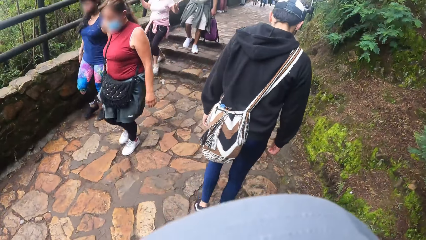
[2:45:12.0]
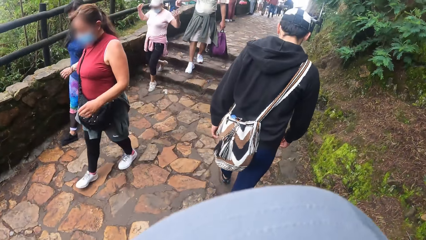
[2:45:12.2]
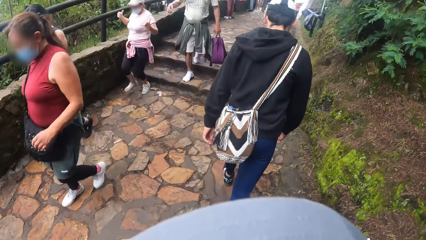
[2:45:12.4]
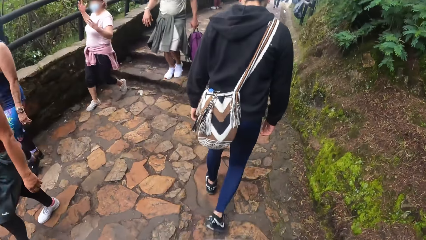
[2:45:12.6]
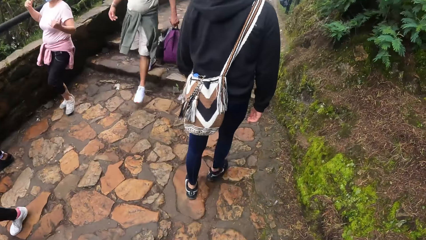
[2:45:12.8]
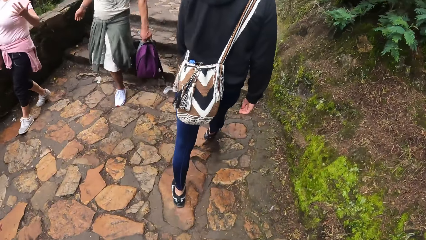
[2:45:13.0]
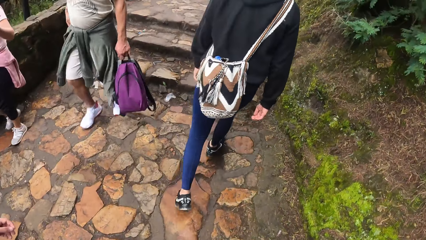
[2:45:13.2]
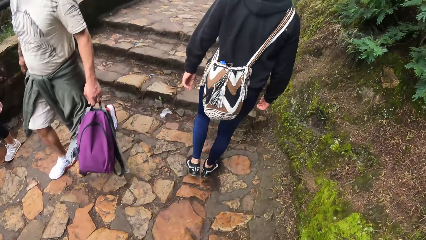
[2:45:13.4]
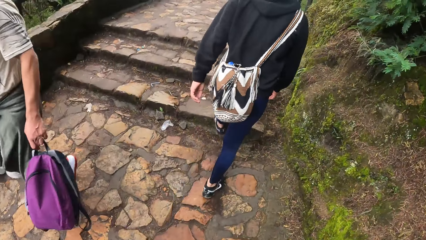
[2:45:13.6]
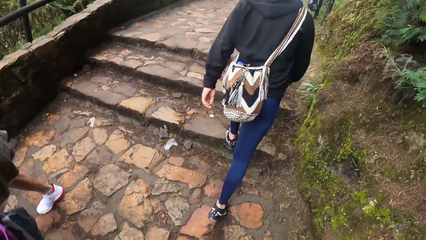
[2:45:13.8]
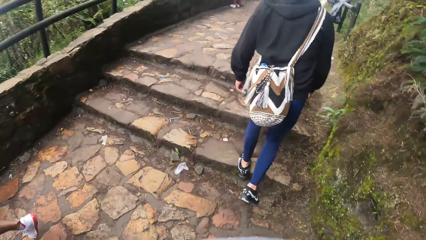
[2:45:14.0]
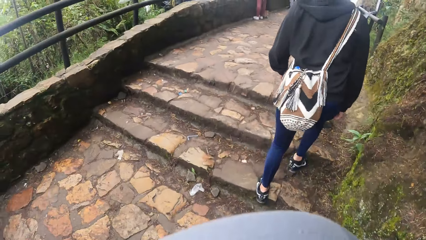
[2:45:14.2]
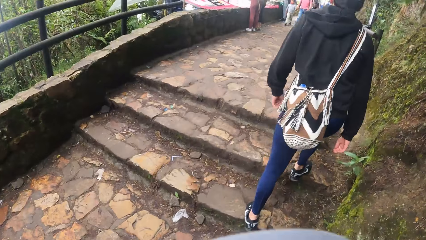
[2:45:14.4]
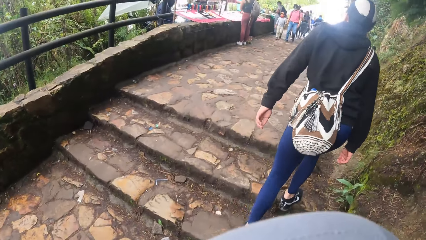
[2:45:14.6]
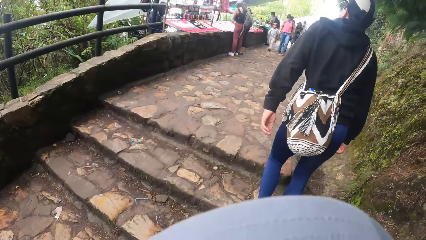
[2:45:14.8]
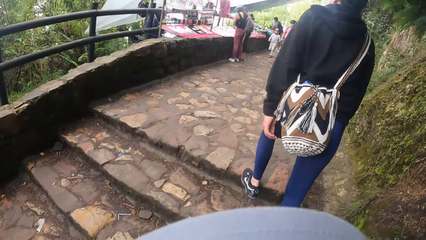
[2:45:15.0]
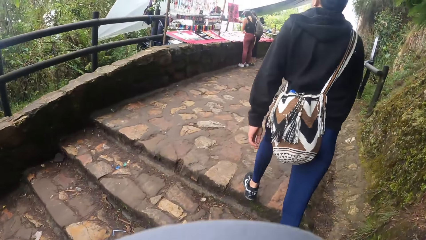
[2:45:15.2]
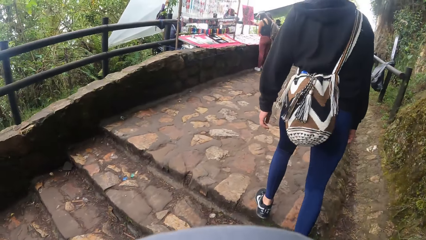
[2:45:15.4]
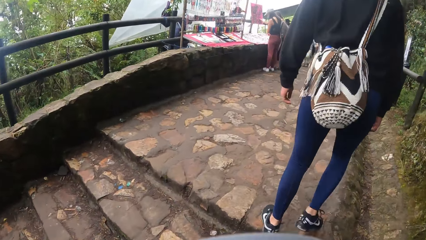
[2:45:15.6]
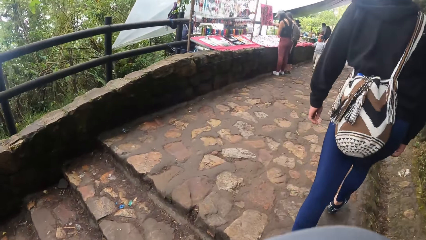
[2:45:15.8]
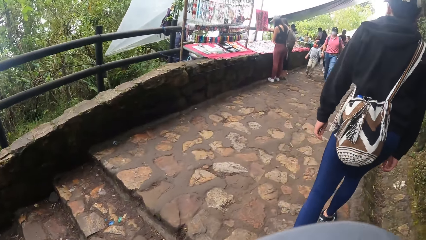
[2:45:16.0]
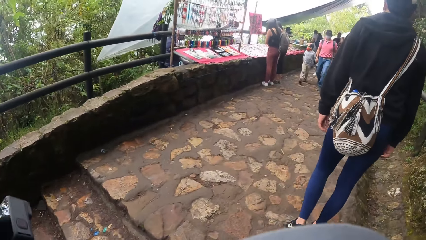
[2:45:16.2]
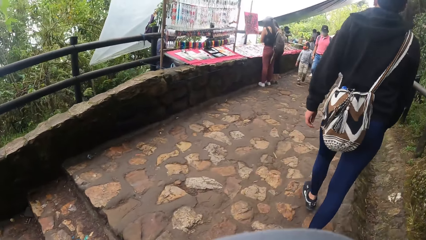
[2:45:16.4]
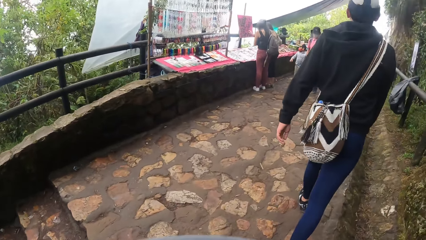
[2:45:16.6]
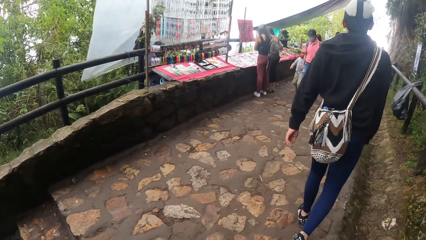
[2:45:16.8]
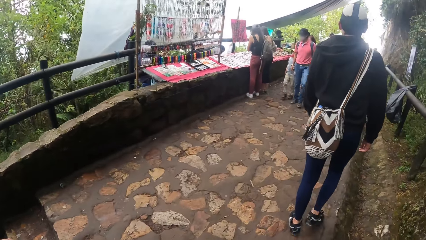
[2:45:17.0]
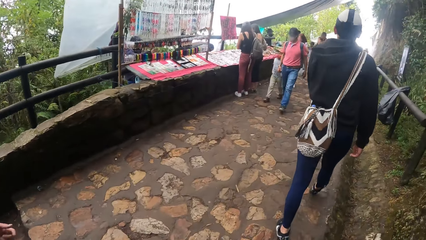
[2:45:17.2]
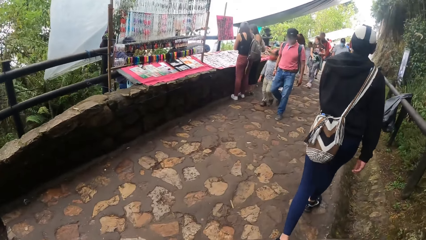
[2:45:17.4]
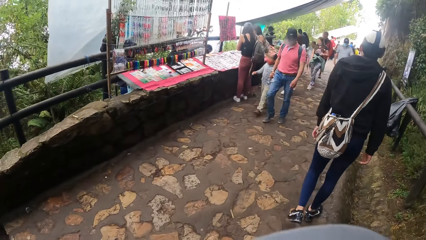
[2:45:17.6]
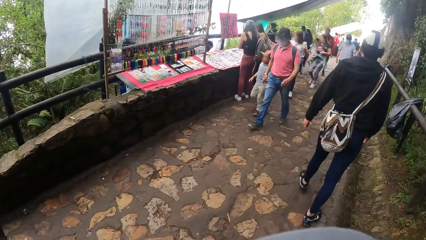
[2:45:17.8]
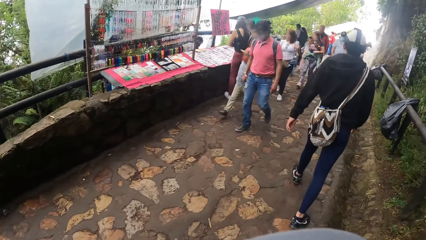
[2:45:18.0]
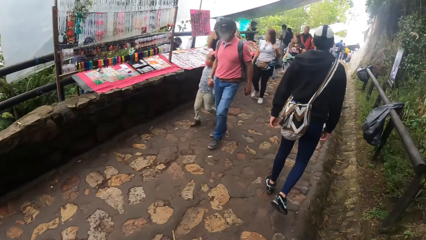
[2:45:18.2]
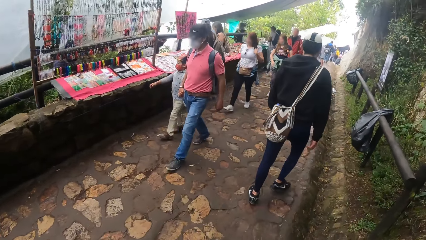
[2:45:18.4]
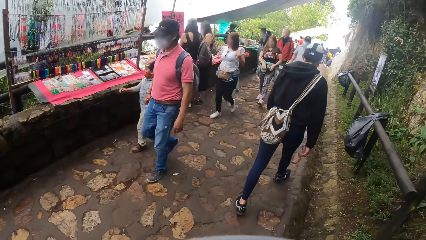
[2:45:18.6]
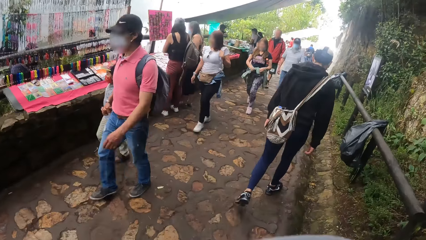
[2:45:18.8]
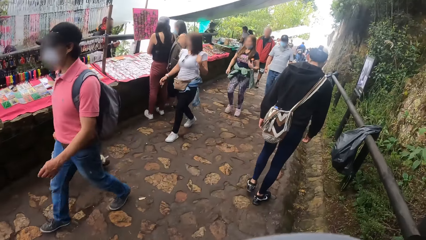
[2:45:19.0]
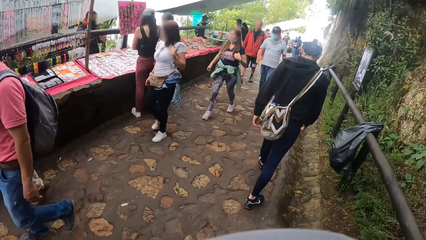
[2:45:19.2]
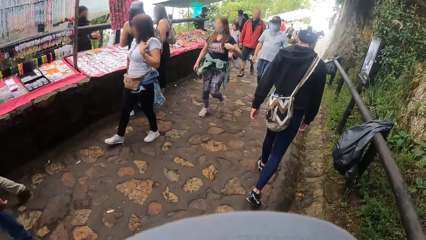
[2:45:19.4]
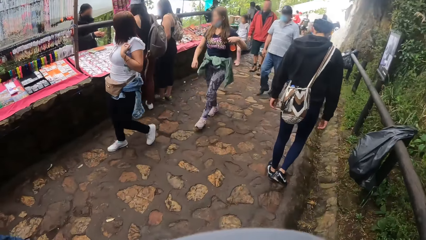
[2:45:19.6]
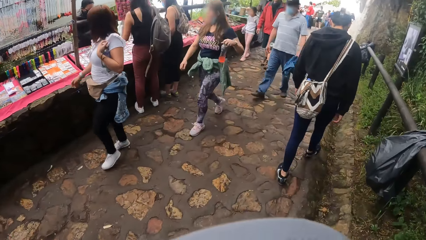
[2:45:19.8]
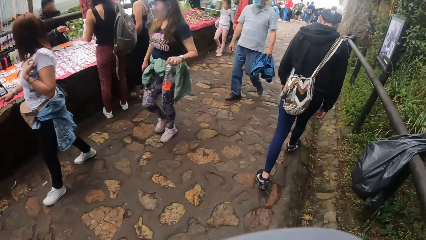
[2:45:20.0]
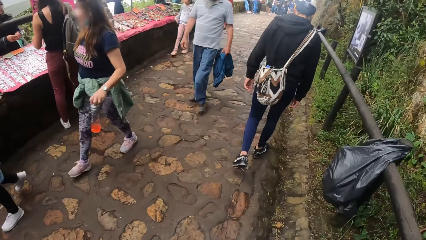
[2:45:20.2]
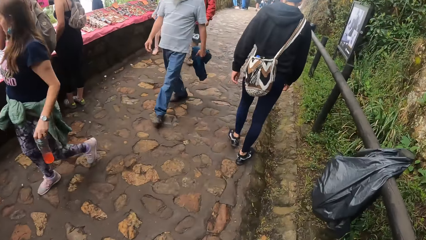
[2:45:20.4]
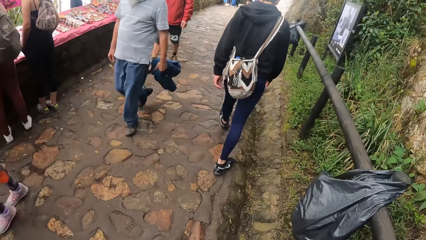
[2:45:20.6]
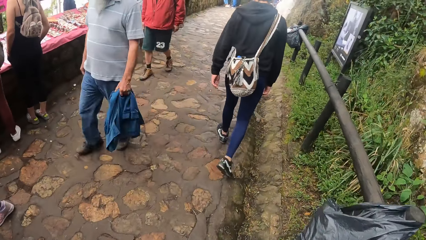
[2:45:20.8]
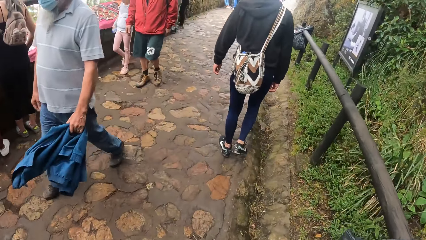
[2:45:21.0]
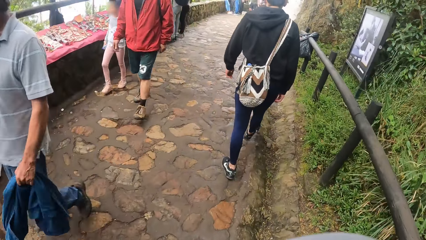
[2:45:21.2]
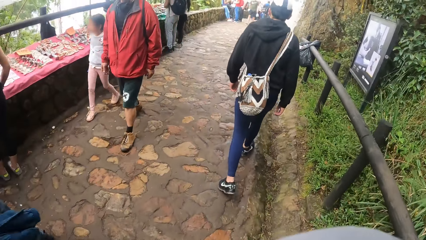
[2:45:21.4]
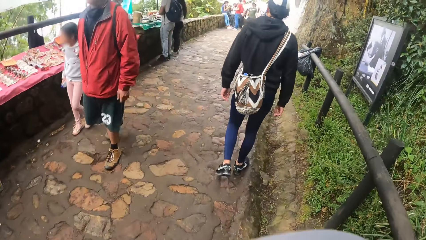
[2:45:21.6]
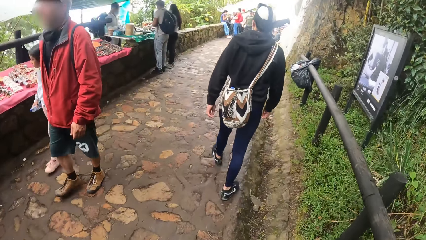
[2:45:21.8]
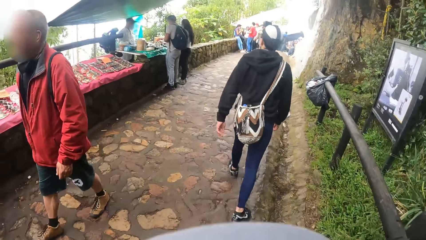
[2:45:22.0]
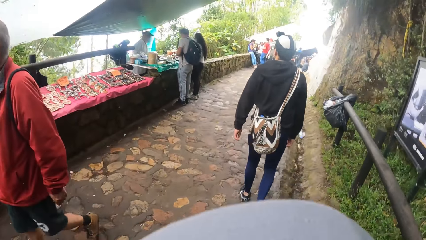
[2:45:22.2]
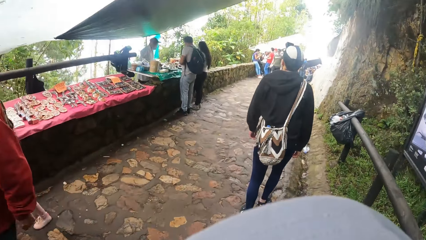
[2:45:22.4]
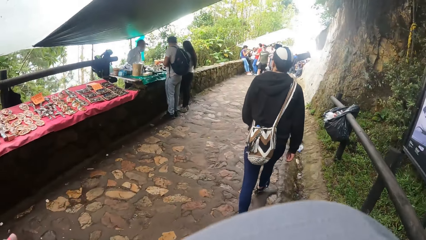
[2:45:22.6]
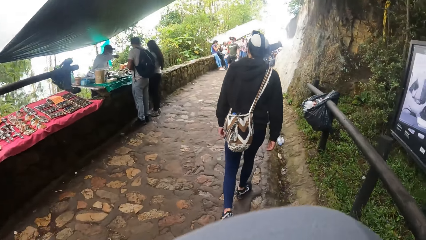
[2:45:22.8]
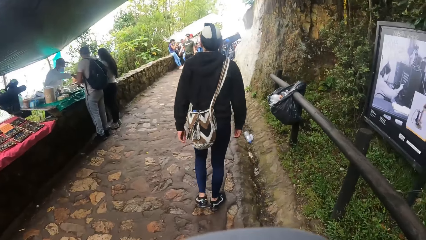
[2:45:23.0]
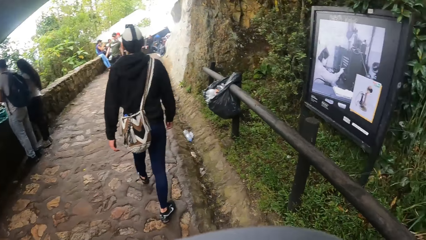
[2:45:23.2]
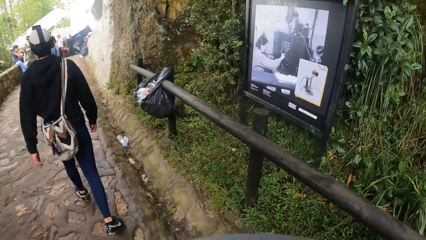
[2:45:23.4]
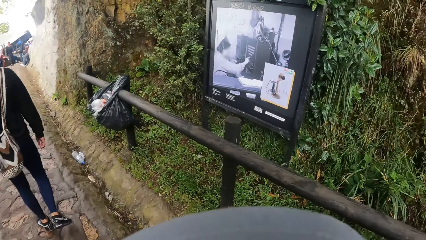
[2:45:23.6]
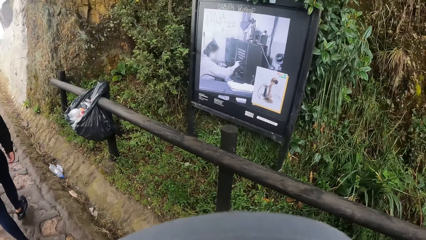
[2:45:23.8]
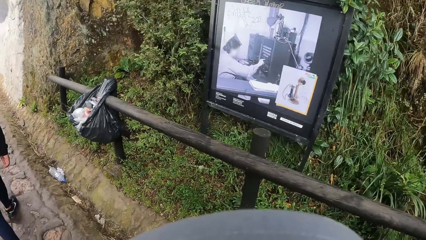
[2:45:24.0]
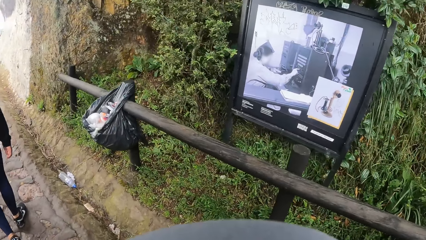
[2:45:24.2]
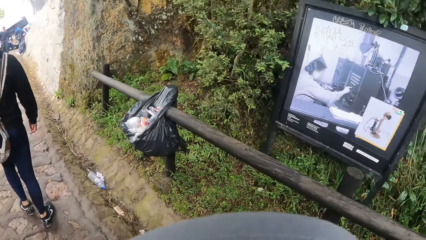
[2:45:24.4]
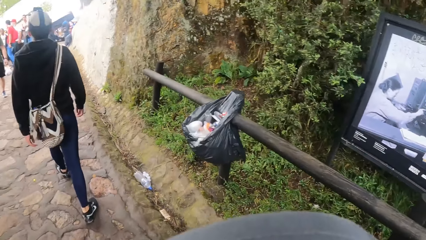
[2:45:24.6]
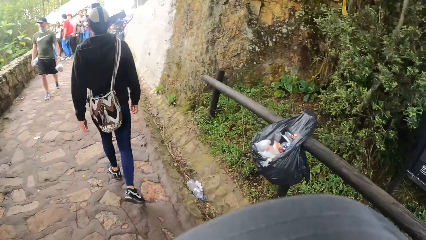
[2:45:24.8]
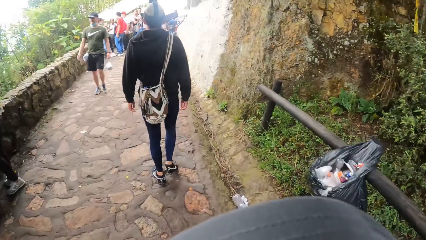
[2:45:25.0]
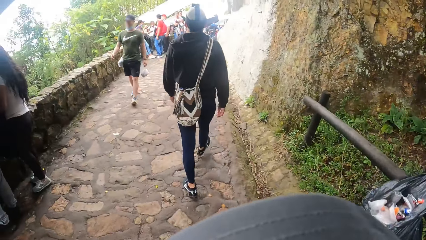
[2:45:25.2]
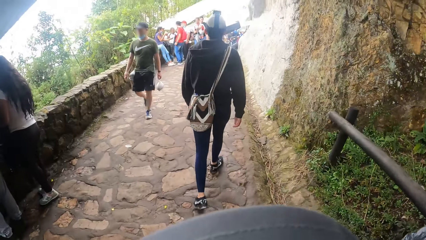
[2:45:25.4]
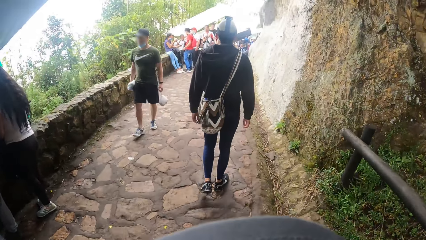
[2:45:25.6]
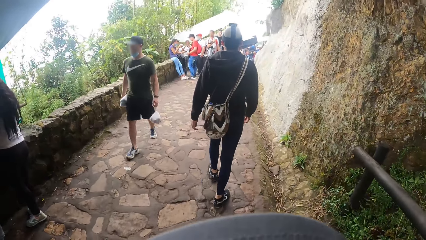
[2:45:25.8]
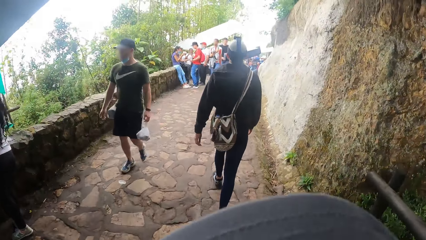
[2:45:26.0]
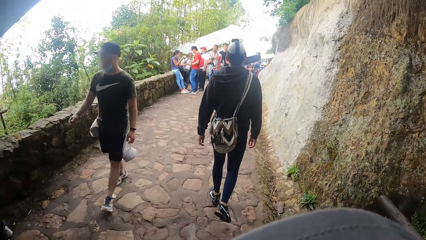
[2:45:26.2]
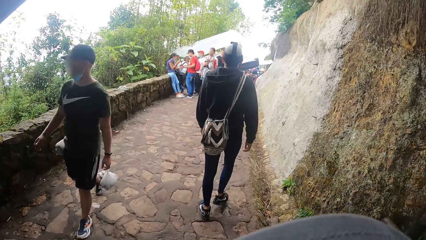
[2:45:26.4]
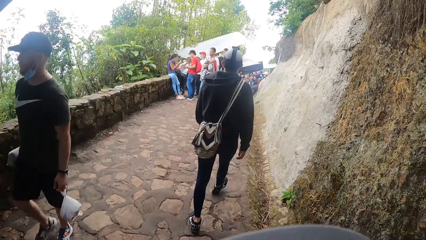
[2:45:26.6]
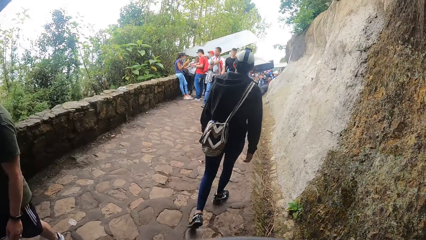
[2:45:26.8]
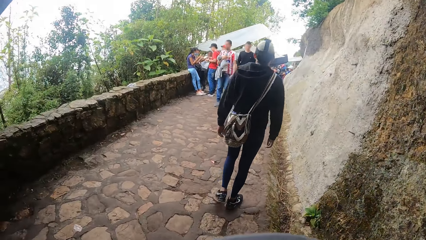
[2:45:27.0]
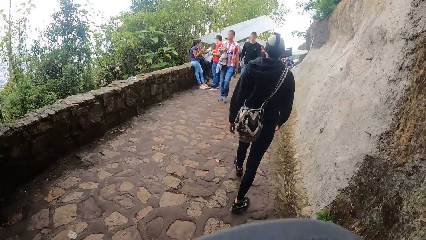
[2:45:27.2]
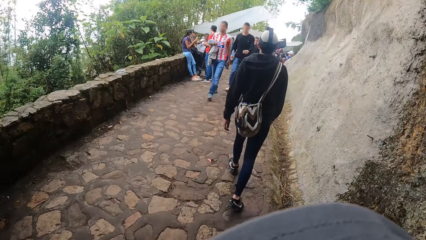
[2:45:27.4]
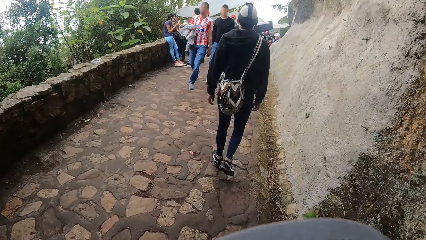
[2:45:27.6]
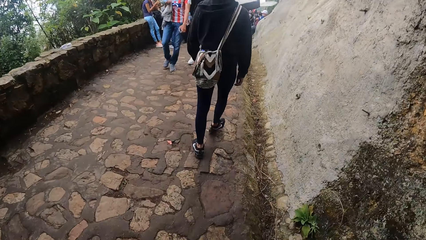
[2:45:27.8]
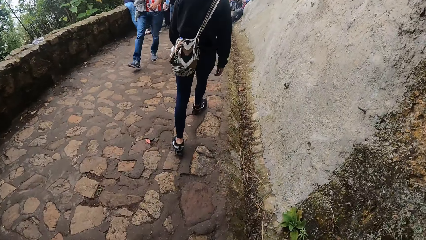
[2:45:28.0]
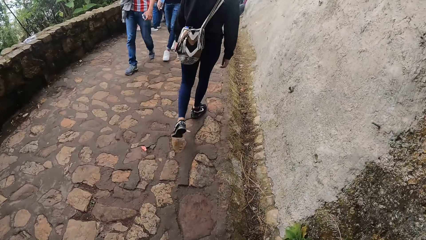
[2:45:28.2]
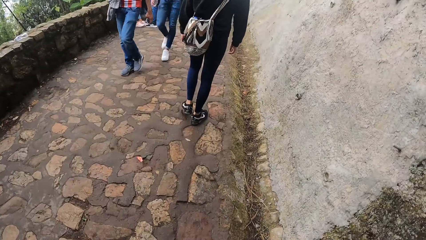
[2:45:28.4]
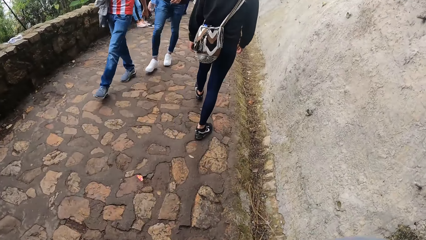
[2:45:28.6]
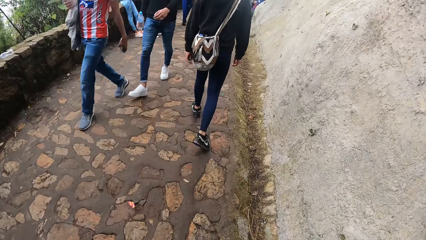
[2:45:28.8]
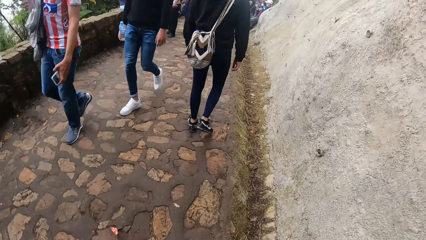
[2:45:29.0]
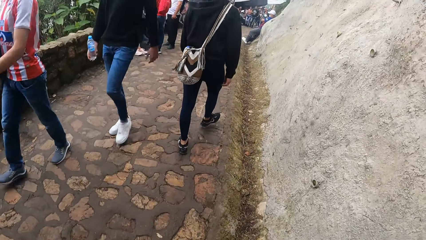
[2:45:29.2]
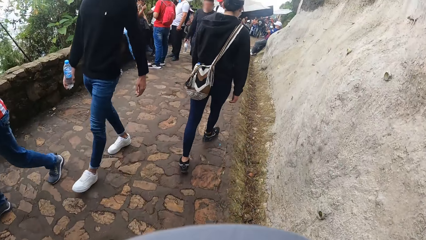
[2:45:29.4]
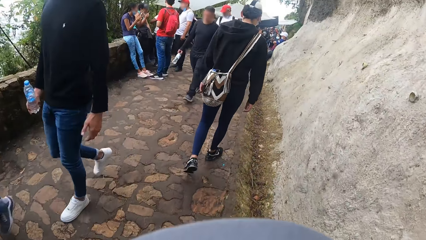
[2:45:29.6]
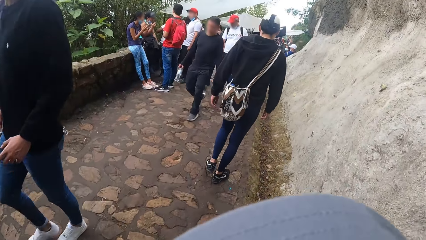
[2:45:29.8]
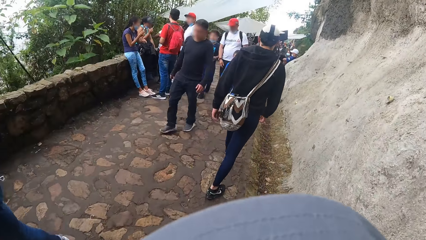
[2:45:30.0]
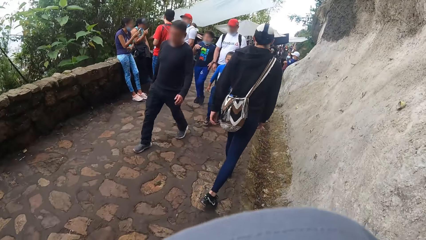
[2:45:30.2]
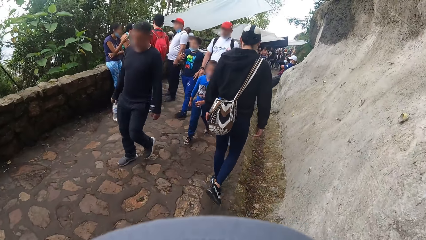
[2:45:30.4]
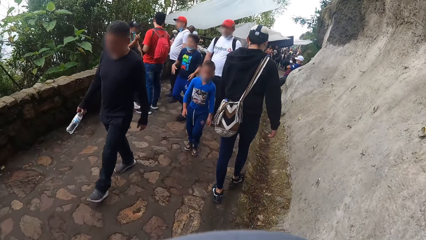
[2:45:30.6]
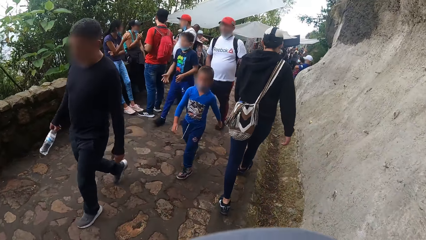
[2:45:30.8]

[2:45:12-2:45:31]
The camera wearer walks up the stairs. They walk in a walkway. They stare at a plaque. They walk in the walkway.
